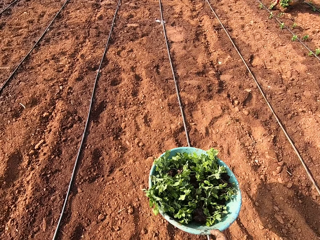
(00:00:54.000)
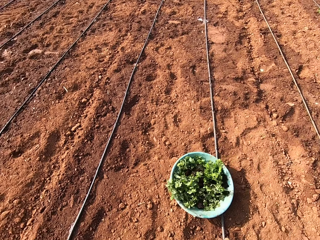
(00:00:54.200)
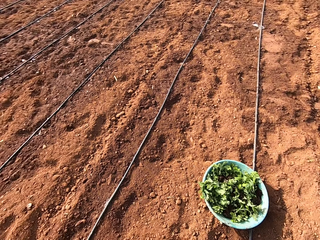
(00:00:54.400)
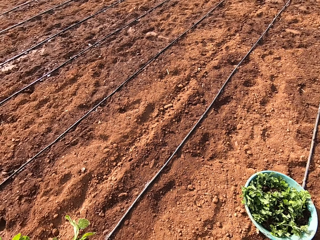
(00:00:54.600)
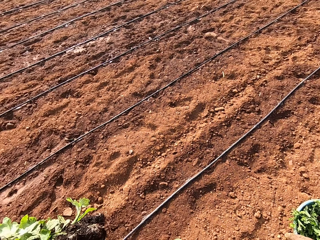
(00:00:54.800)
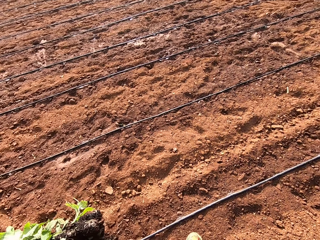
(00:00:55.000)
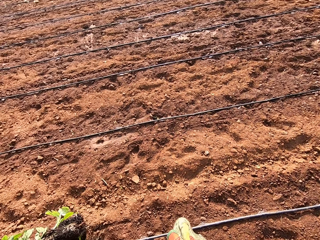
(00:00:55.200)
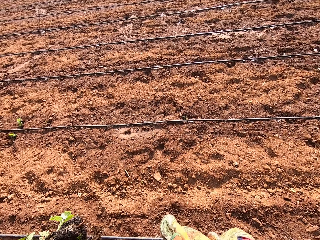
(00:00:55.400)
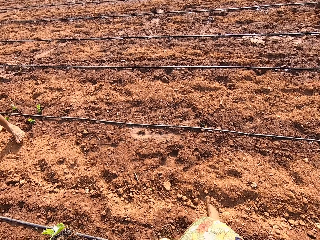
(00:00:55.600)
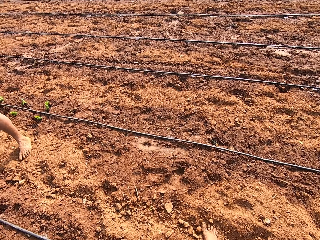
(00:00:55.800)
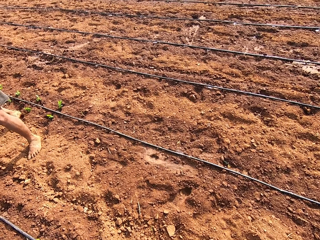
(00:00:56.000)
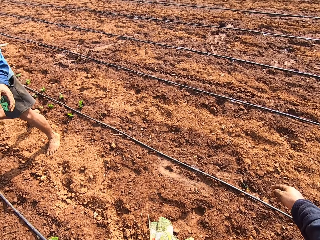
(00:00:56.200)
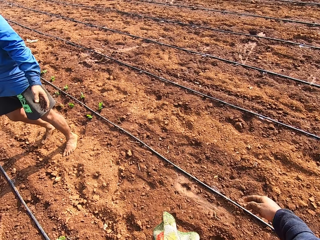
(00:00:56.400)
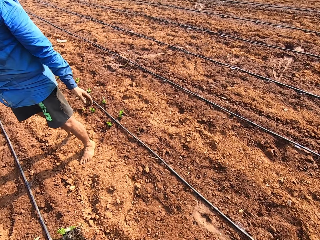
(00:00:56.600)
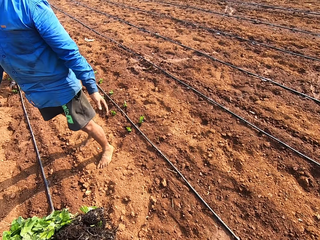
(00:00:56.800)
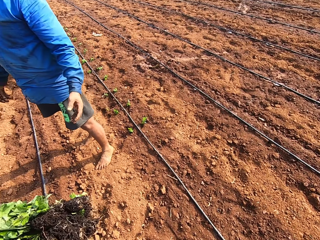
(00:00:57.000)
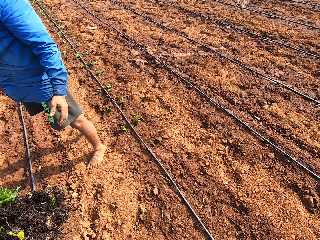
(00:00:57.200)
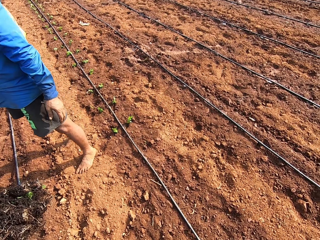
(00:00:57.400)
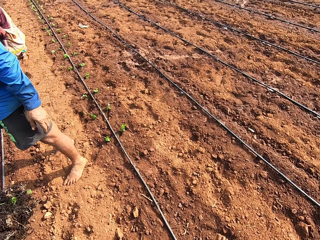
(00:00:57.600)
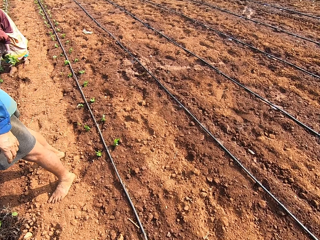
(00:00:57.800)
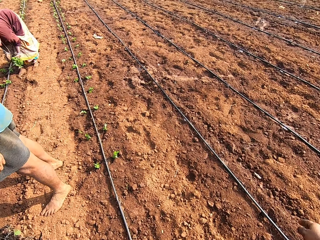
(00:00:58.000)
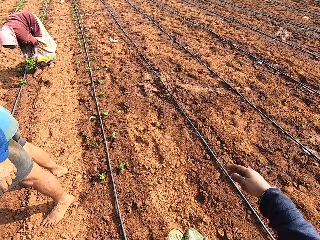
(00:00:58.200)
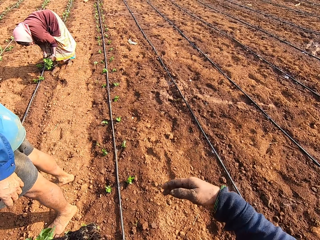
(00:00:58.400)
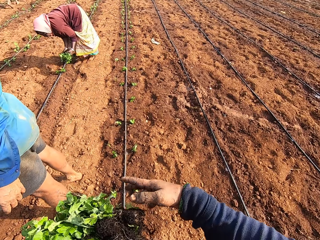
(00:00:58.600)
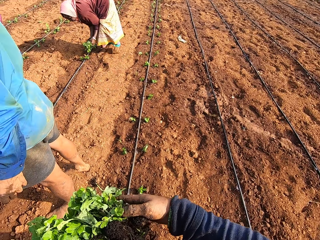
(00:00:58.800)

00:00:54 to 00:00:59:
The camera wearer drops the bowl on the ground with her right hand. She walks. A man interacts with the camera wearer.

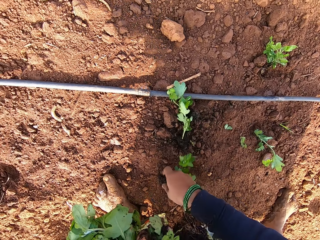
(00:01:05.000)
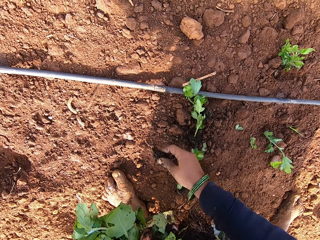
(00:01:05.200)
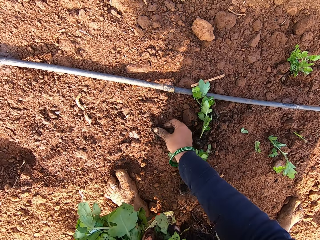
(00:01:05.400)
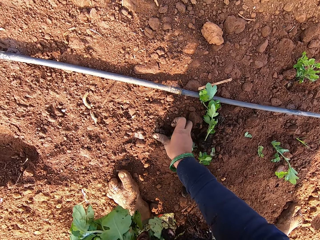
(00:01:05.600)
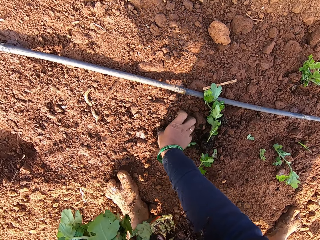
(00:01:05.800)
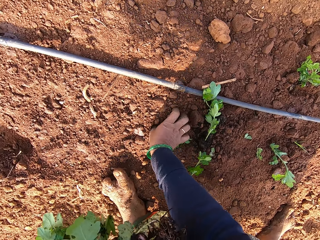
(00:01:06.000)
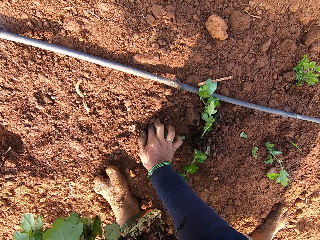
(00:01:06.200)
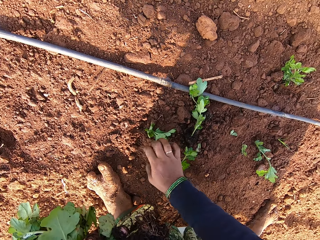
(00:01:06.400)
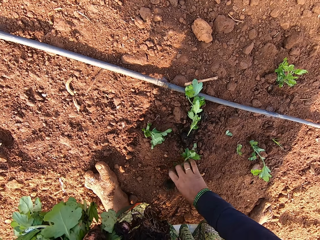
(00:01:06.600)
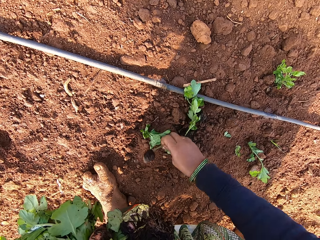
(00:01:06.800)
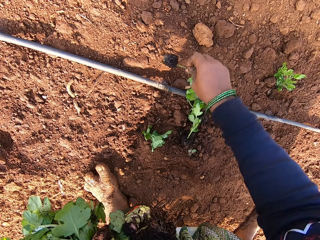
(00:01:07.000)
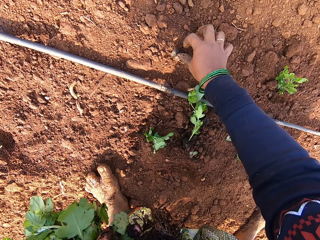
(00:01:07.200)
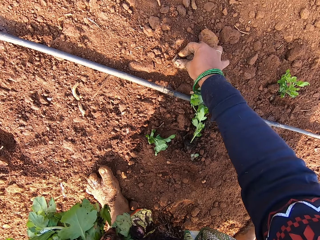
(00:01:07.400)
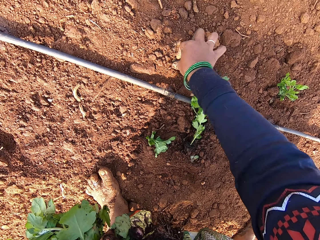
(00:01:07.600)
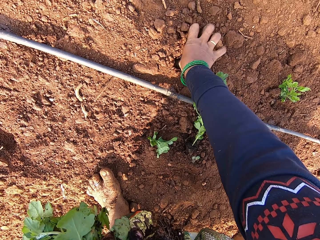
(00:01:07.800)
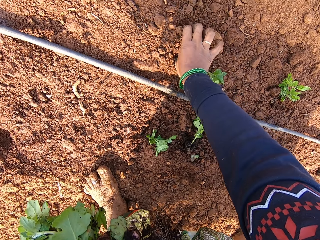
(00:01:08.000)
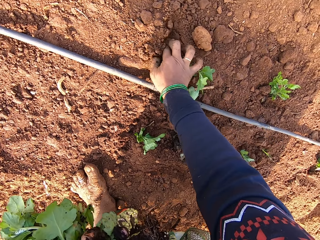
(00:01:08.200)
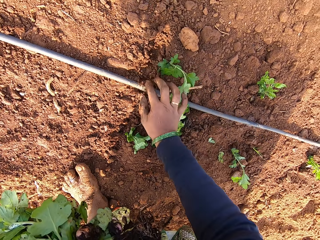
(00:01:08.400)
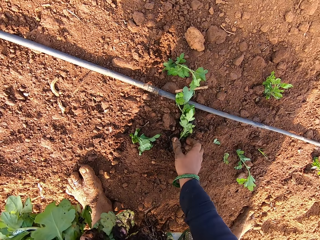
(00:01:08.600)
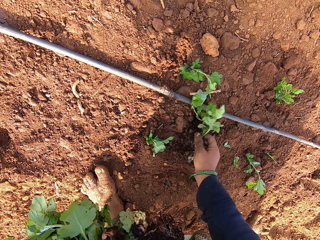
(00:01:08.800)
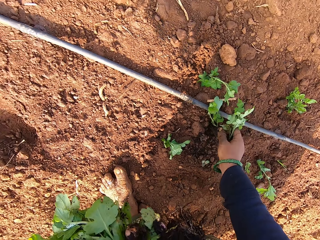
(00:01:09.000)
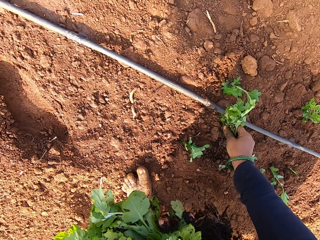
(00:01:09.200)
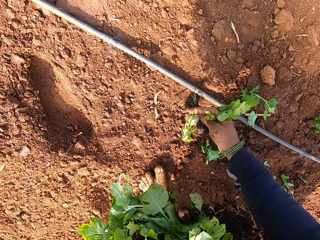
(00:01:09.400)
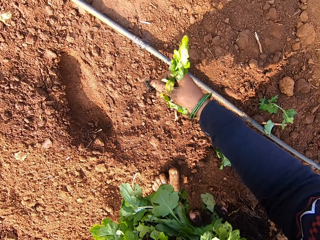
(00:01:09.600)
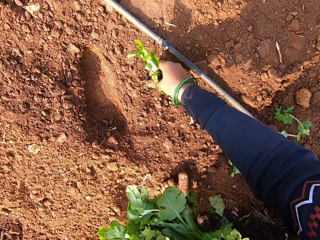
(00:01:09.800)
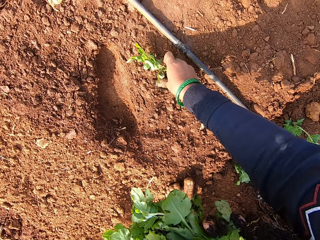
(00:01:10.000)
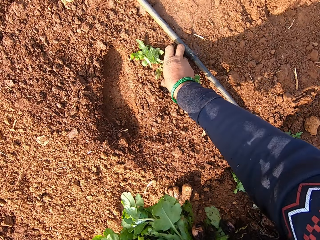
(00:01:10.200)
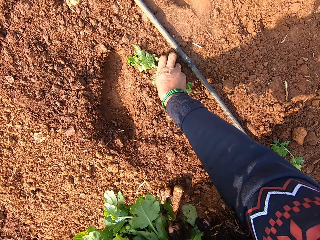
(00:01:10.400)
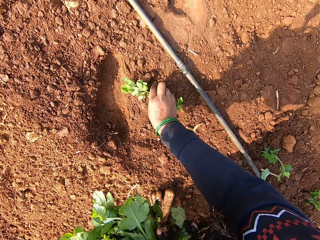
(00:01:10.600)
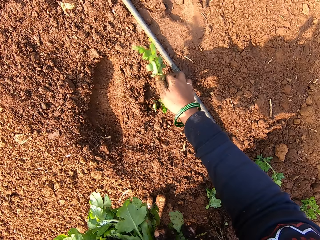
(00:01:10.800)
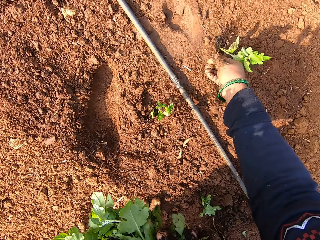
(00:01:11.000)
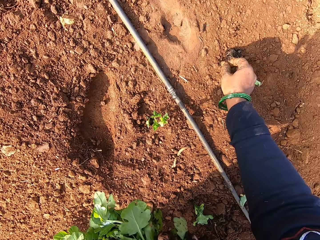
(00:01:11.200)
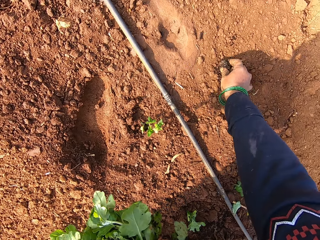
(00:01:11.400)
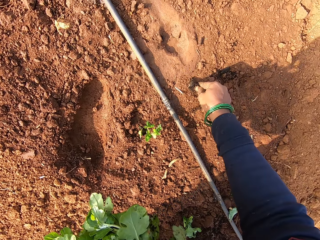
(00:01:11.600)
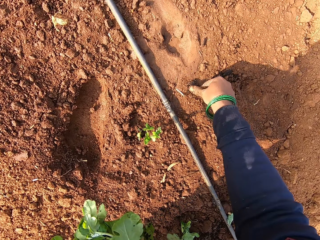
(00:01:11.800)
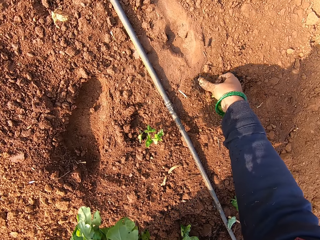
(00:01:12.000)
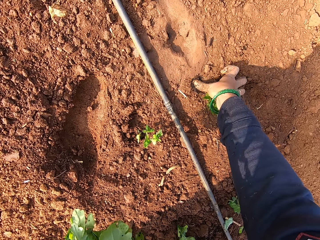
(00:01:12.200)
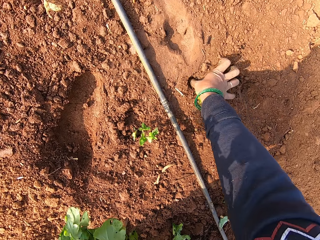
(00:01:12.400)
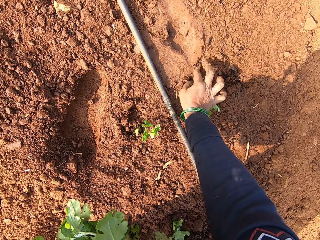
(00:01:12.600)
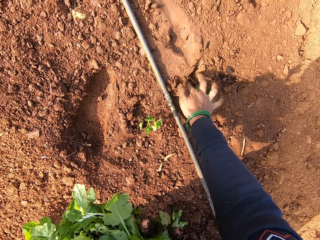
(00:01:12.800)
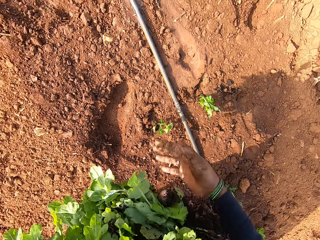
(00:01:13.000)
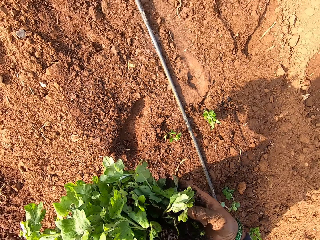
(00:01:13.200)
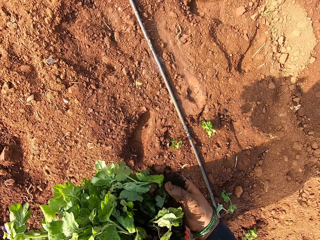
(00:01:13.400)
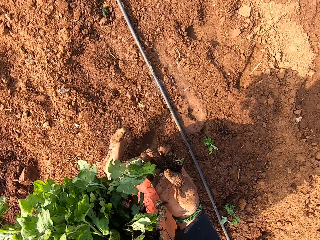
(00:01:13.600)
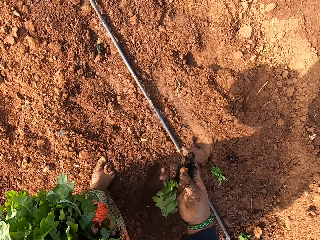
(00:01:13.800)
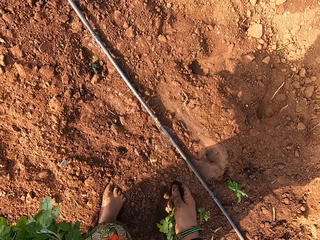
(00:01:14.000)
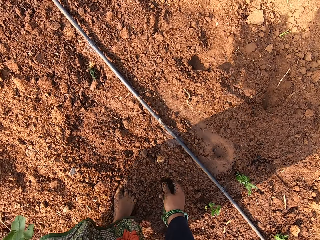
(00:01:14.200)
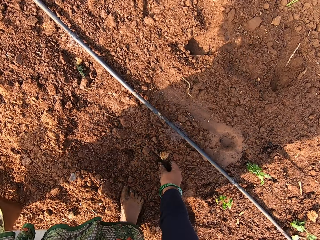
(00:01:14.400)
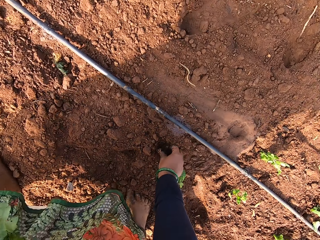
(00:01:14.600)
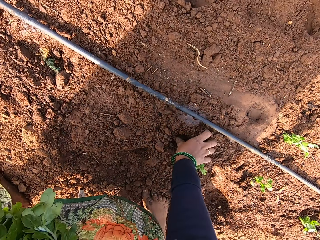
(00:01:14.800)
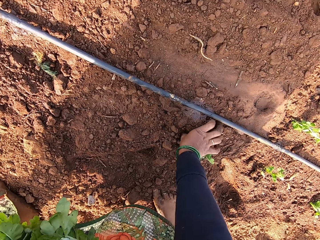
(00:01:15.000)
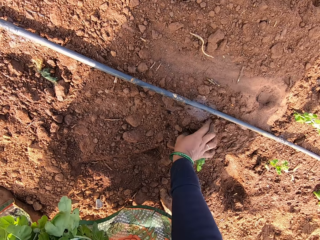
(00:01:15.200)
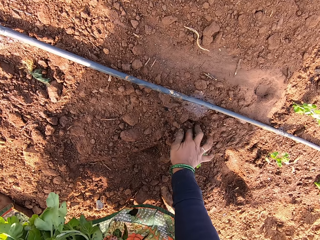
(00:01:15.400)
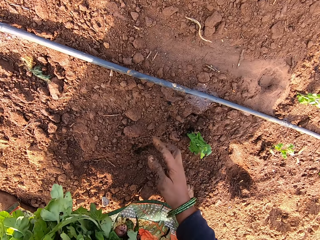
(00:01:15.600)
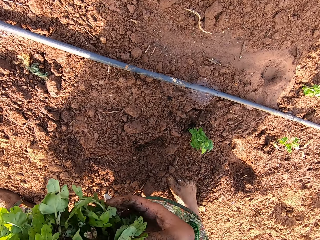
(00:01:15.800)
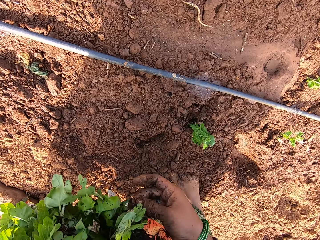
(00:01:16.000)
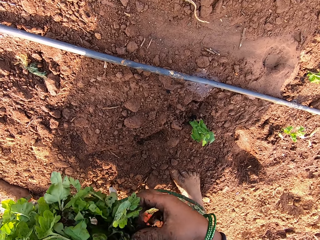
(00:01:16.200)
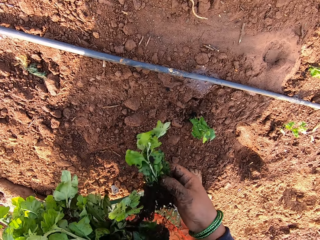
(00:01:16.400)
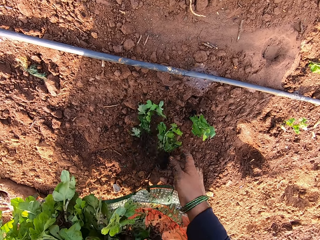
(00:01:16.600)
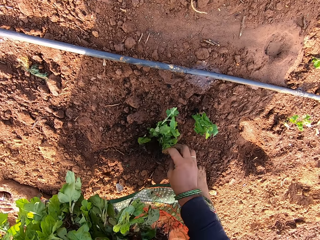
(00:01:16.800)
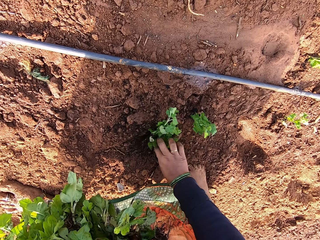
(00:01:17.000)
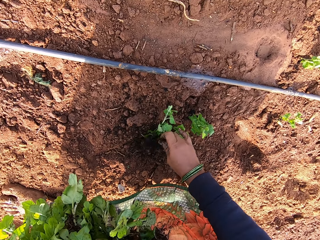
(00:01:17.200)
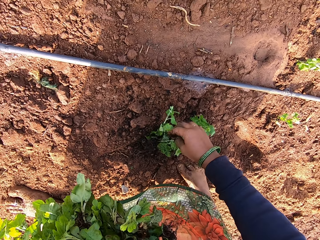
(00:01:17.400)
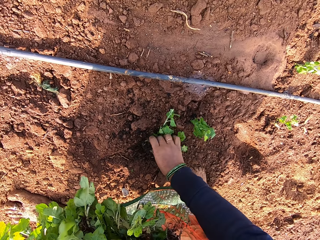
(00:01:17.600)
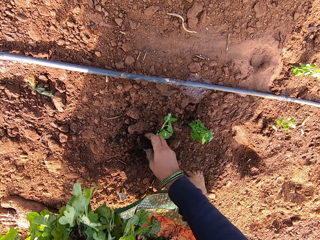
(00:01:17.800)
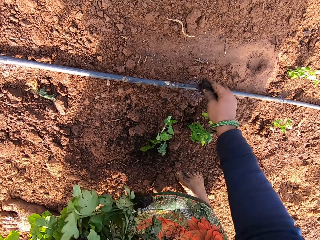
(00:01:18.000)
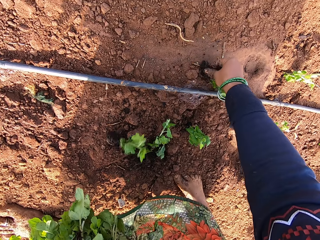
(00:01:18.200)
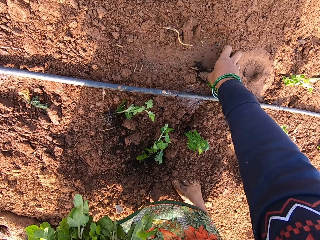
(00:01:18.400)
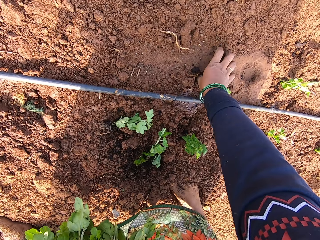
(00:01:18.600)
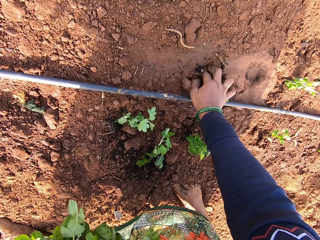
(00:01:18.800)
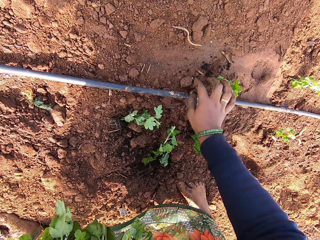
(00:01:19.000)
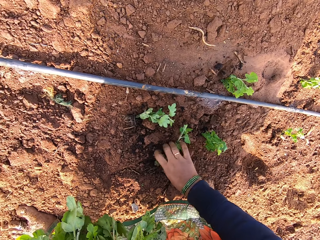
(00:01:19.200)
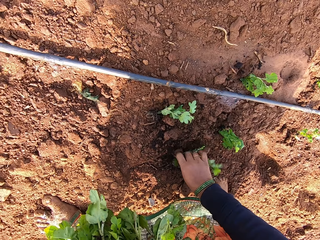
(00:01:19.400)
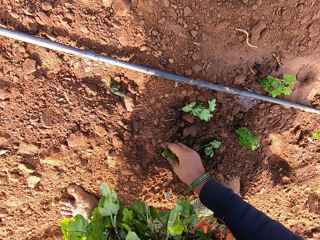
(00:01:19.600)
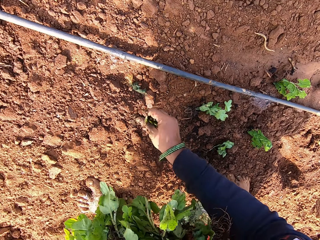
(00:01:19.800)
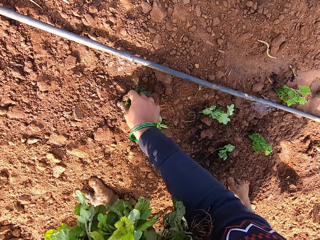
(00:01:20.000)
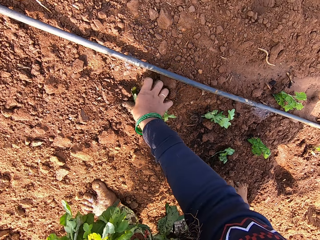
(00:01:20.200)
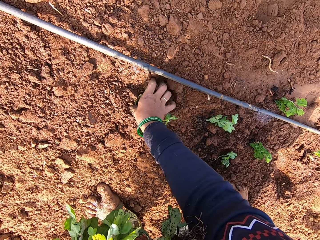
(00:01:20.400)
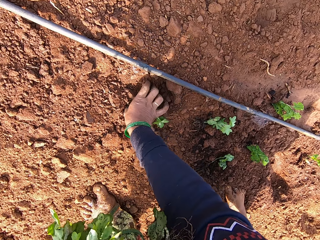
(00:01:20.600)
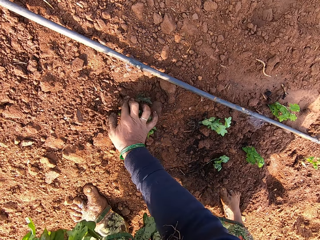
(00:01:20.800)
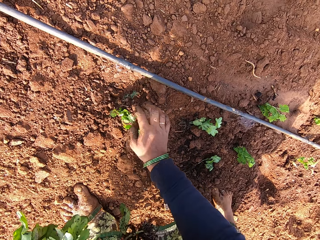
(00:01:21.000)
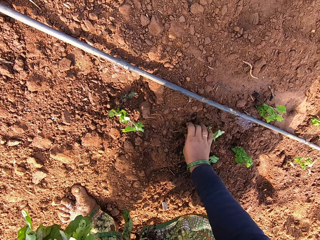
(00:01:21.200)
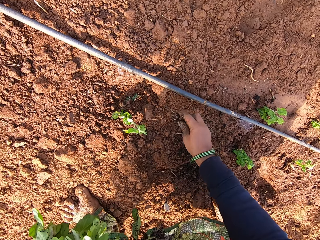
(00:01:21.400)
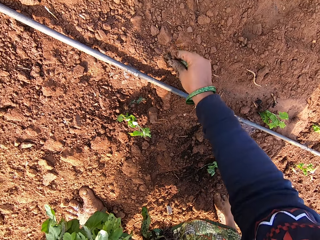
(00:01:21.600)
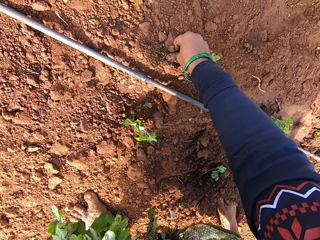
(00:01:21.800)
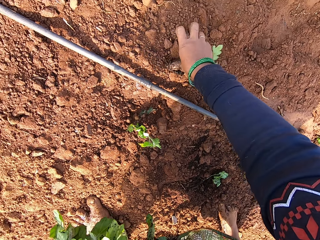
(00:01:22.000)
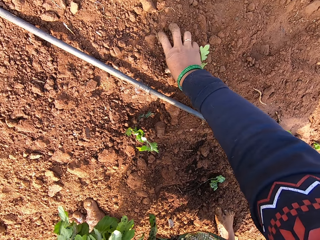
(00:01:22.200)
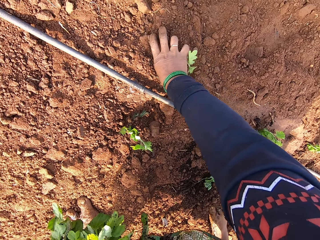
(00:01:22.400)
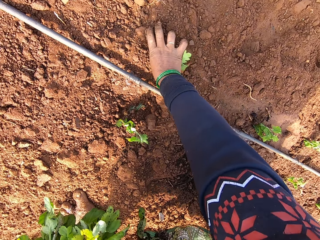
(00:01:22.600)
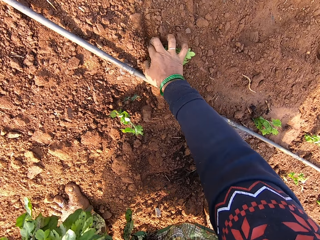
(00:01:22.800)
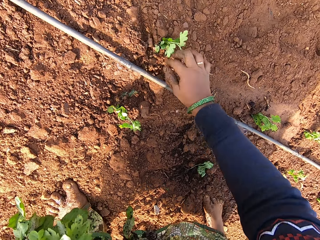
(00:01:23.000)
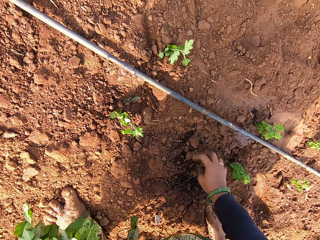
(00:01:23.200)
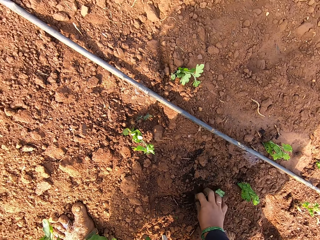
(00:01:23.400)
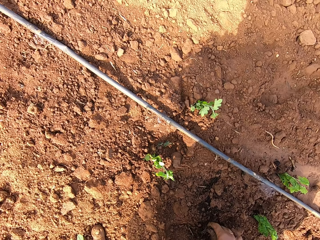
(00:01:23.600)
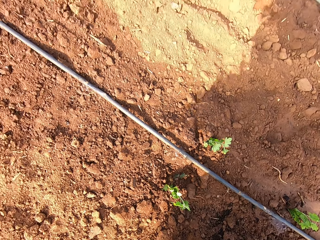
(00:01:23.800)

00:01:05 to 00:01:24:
The camera wearer picks a seedling from the ground with her right hand. She plants the seedling on the ground with her right hand. She picks a seedling from the ground with her right hand. She plants the seedling on the ground with her right hand. She picks a seedling from the ground with her right hand. She plants the seedling on the ground with her right hand. She picks a seedling from the ground with her right hand. She plants the seedling on the ground with her right hand. She picks a seedling from the seedlings in her left hand with her right hand. She plants the seedling on the ground with her right hand. She picks a seedling from the seedlings in her left hand with her right hand. She picks the seedling from the ground with her right hand. She plants the seedling on the ground with her right hand. She picks a seedling from the ground with her right hand. She plants the seedling on the ground with her right hand. She picks a seedling from the ground with her right hand. She plants the seedling on the ground with her right hand.
